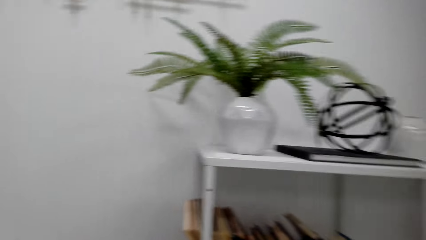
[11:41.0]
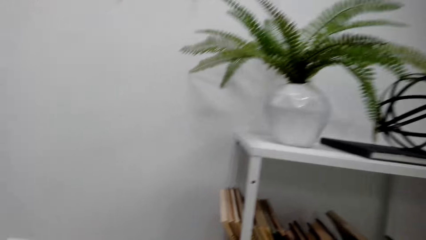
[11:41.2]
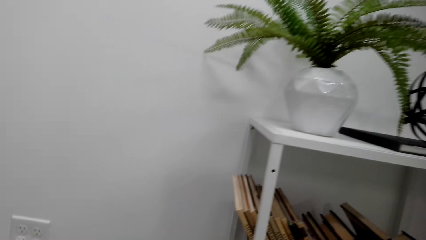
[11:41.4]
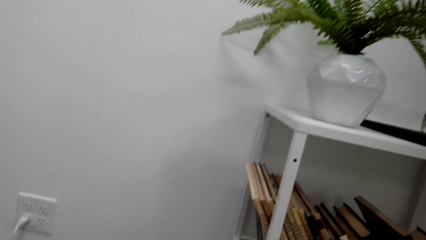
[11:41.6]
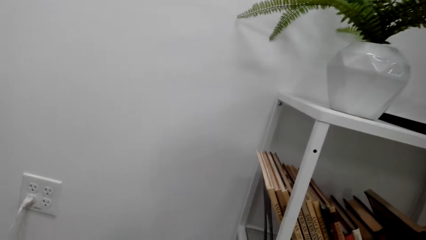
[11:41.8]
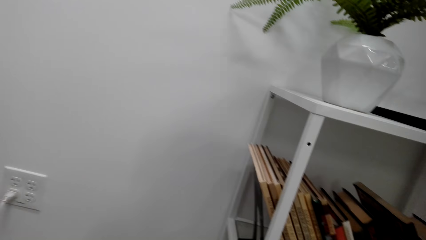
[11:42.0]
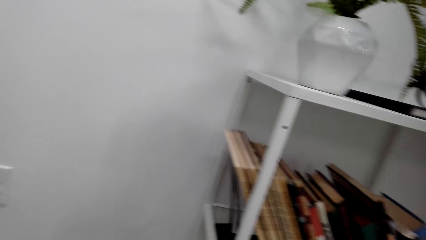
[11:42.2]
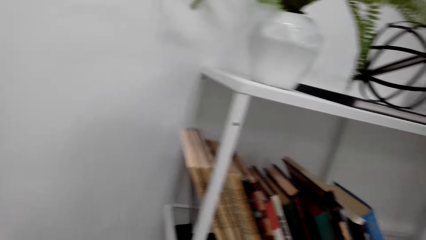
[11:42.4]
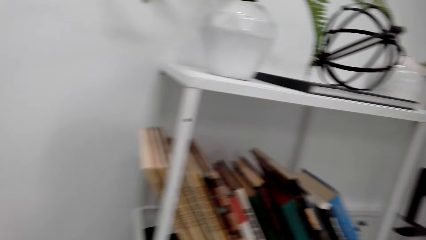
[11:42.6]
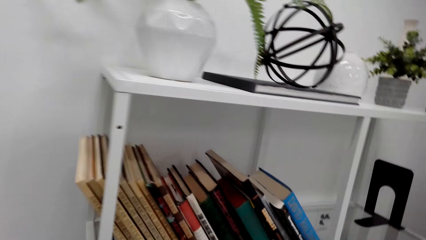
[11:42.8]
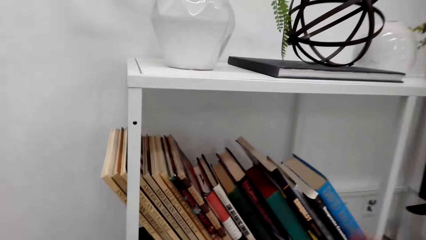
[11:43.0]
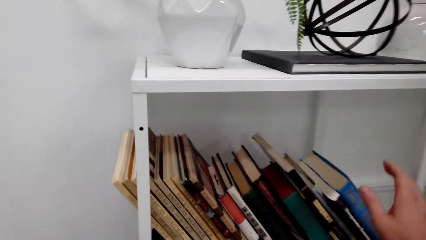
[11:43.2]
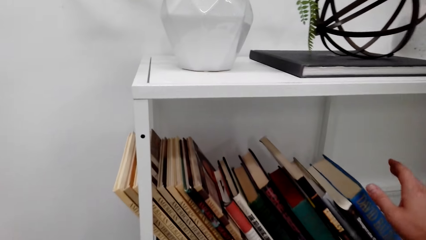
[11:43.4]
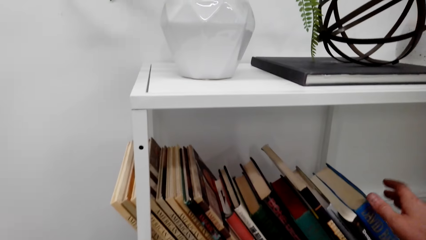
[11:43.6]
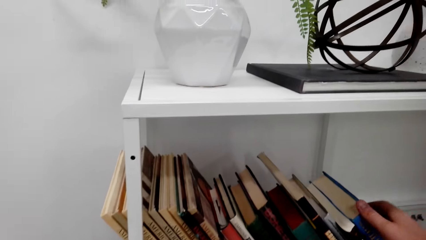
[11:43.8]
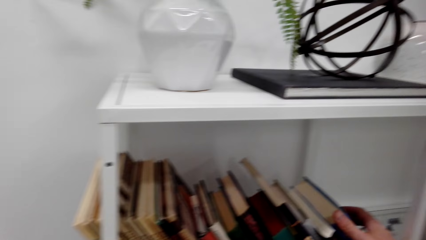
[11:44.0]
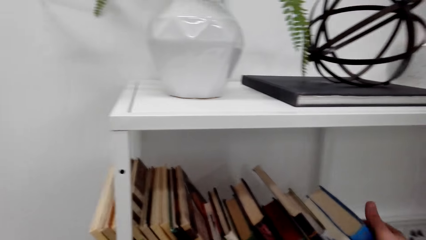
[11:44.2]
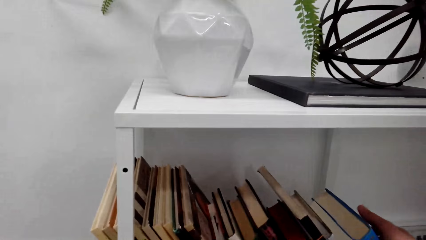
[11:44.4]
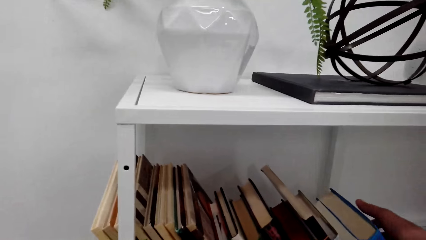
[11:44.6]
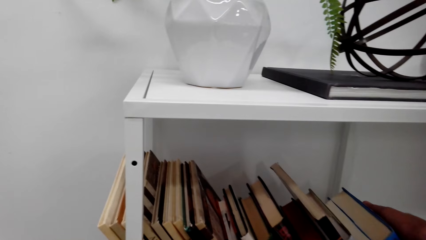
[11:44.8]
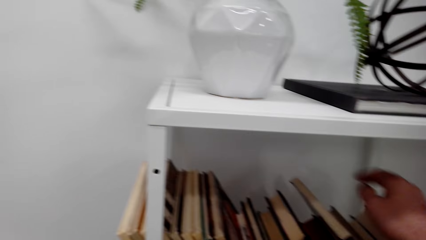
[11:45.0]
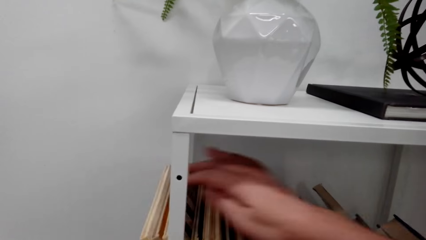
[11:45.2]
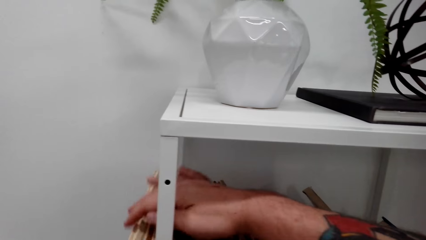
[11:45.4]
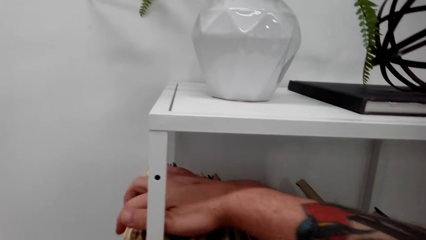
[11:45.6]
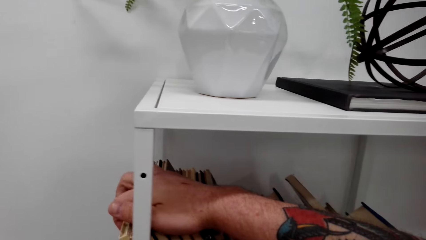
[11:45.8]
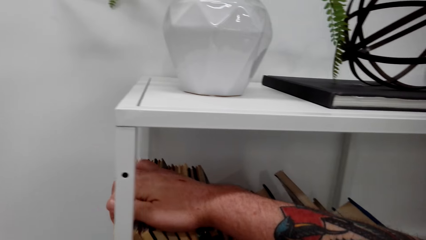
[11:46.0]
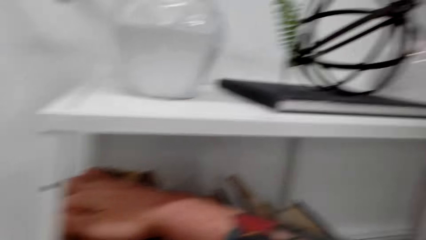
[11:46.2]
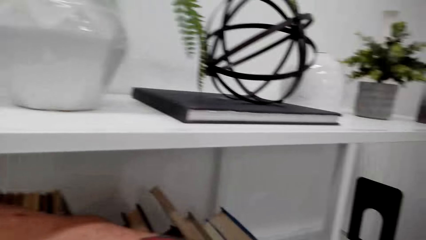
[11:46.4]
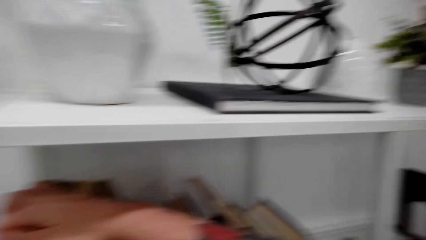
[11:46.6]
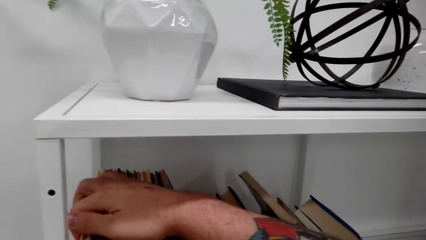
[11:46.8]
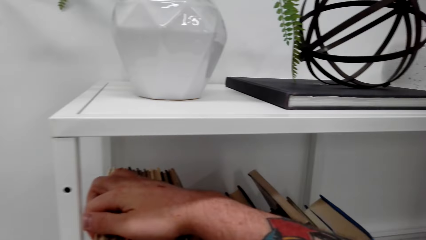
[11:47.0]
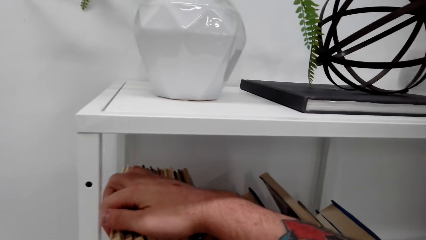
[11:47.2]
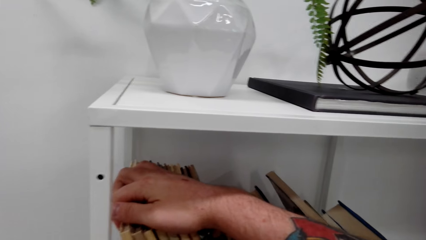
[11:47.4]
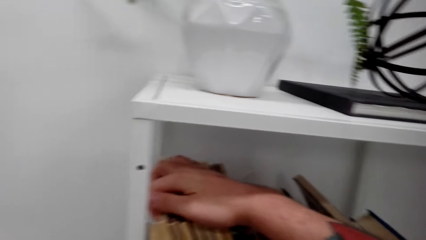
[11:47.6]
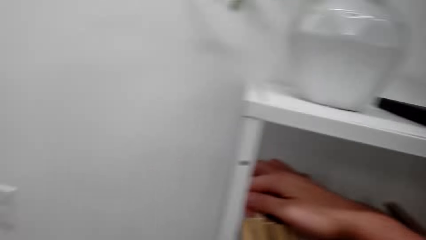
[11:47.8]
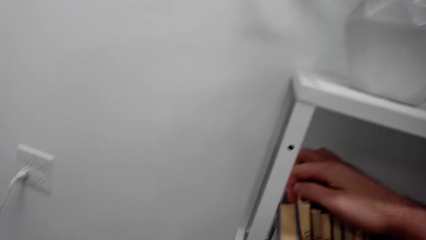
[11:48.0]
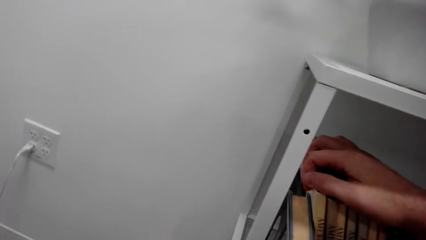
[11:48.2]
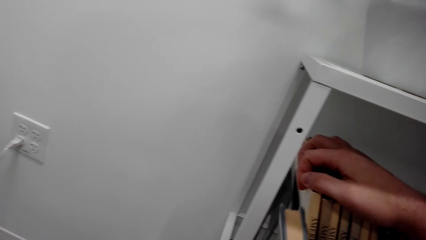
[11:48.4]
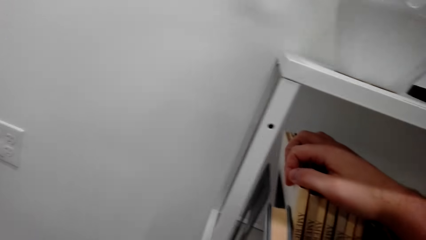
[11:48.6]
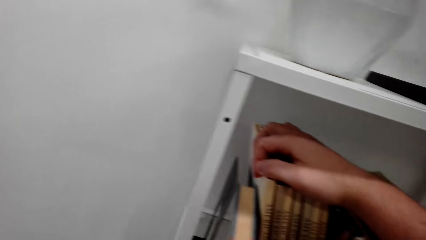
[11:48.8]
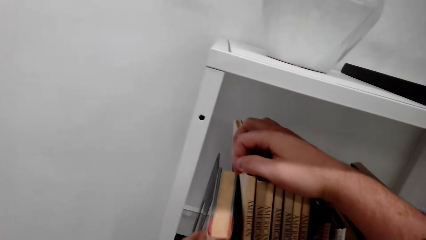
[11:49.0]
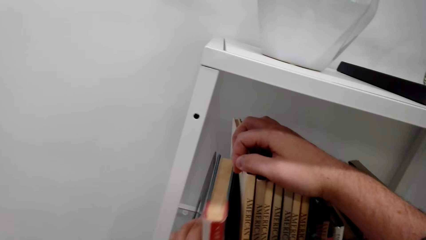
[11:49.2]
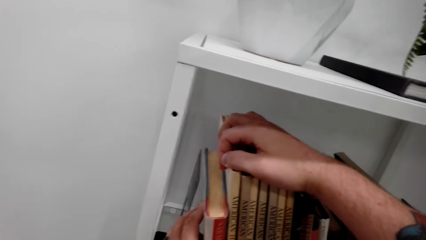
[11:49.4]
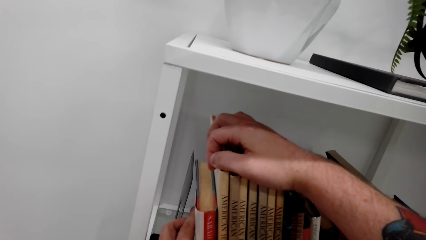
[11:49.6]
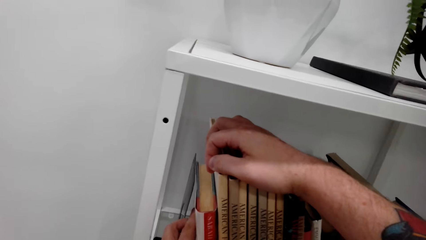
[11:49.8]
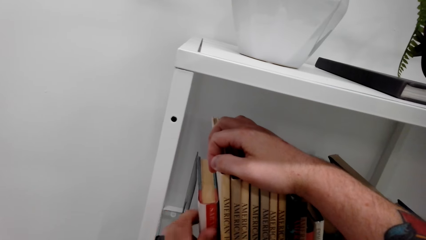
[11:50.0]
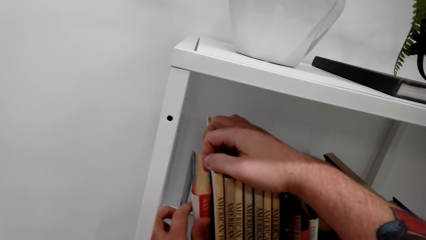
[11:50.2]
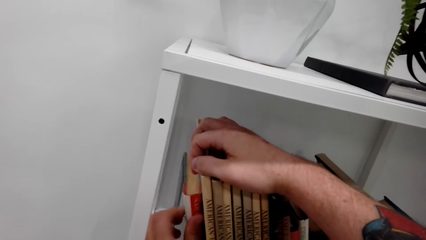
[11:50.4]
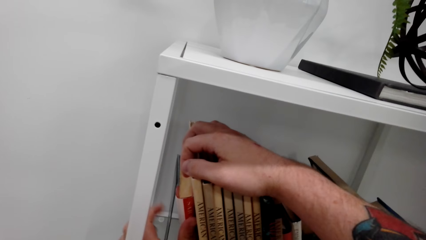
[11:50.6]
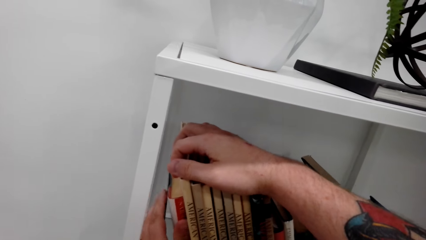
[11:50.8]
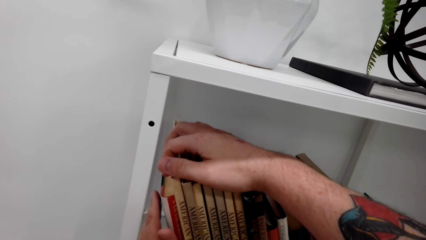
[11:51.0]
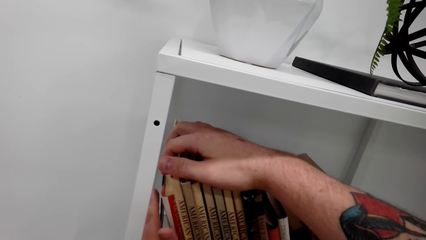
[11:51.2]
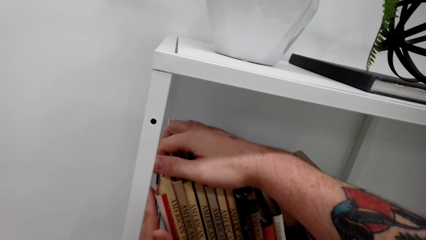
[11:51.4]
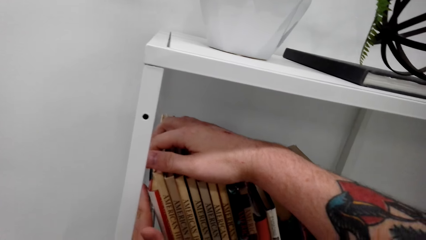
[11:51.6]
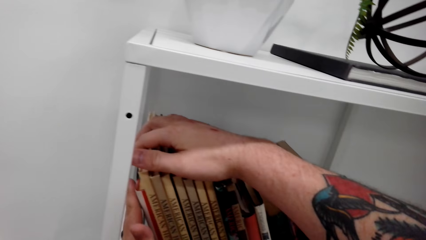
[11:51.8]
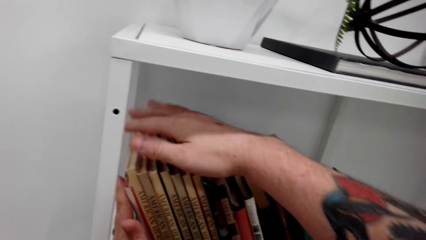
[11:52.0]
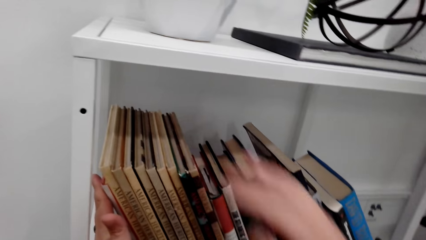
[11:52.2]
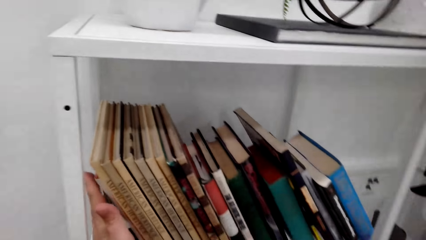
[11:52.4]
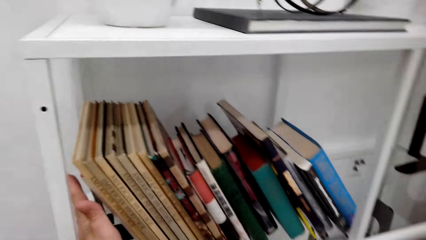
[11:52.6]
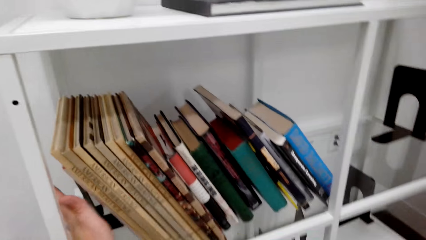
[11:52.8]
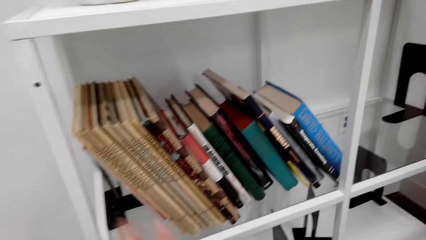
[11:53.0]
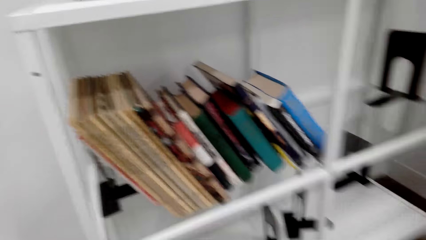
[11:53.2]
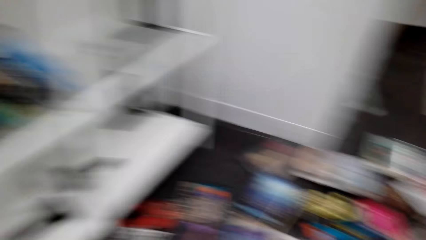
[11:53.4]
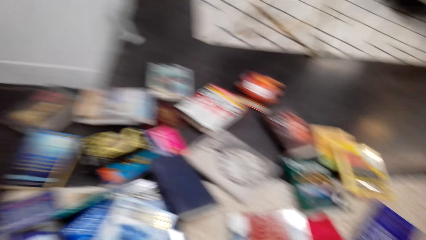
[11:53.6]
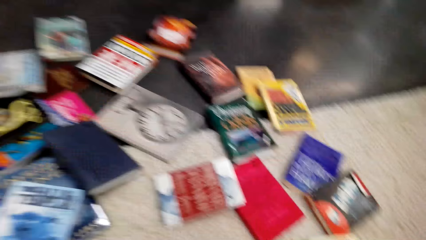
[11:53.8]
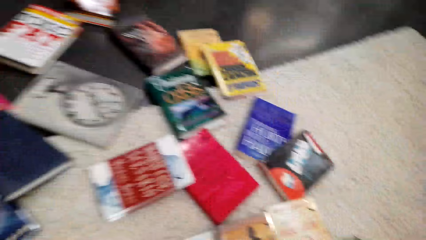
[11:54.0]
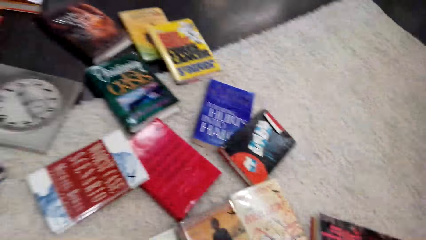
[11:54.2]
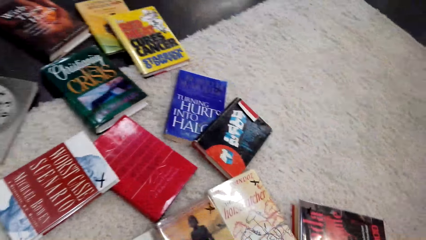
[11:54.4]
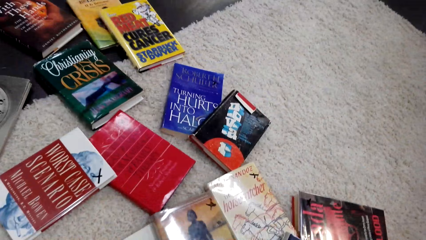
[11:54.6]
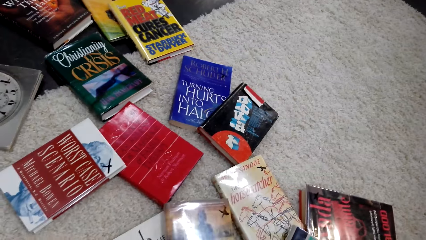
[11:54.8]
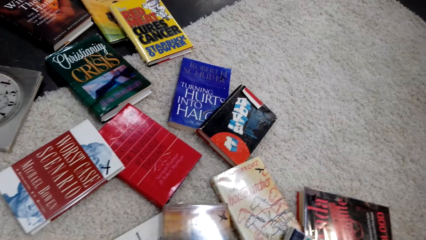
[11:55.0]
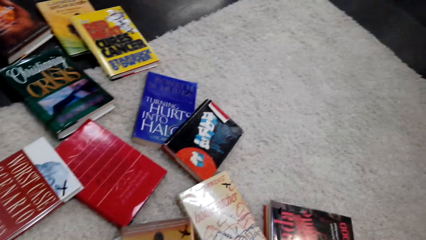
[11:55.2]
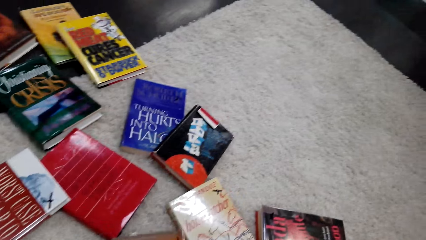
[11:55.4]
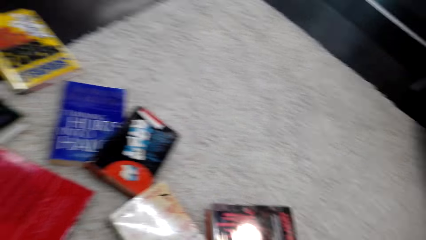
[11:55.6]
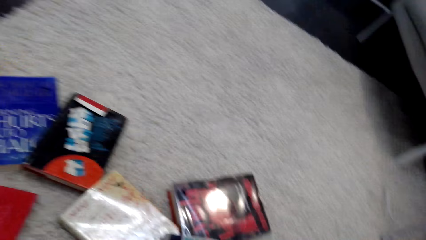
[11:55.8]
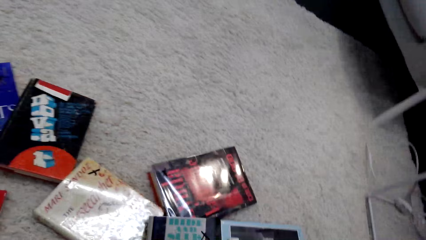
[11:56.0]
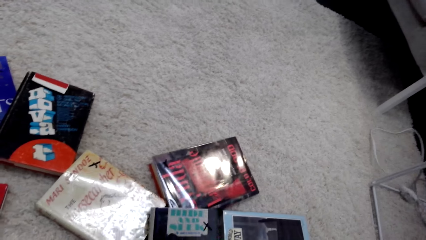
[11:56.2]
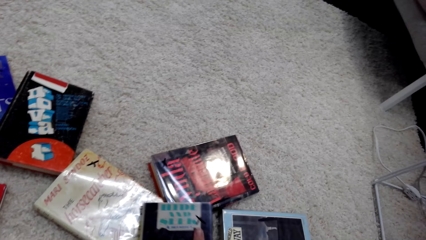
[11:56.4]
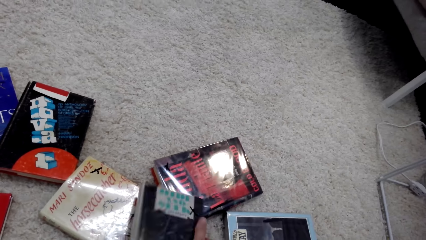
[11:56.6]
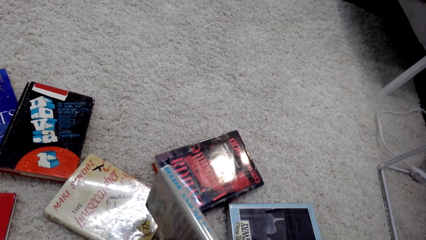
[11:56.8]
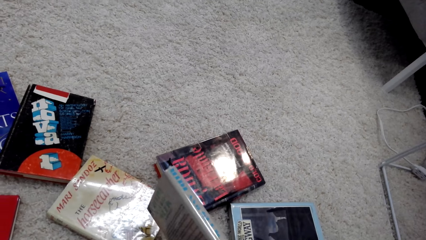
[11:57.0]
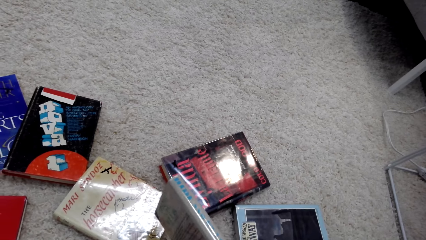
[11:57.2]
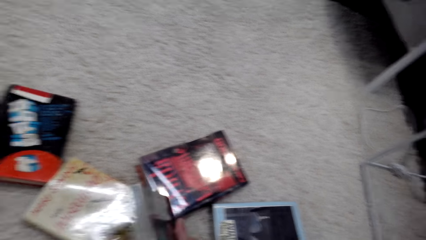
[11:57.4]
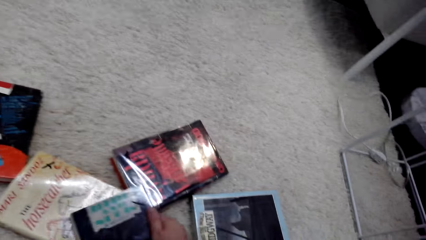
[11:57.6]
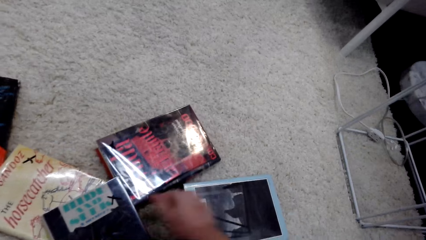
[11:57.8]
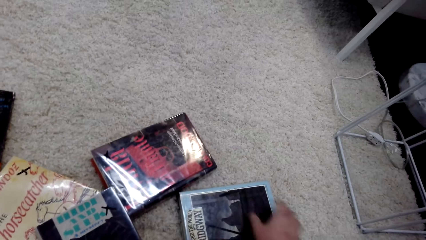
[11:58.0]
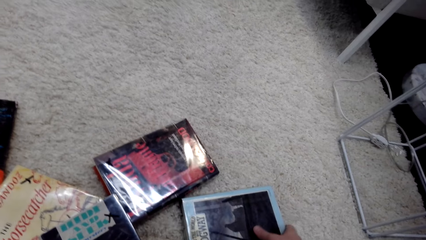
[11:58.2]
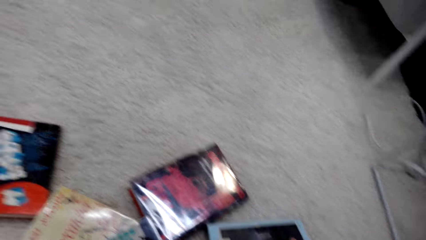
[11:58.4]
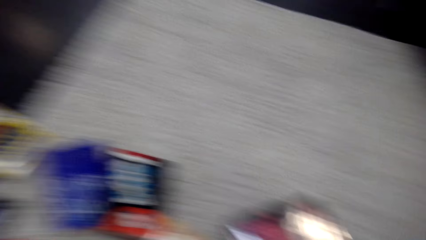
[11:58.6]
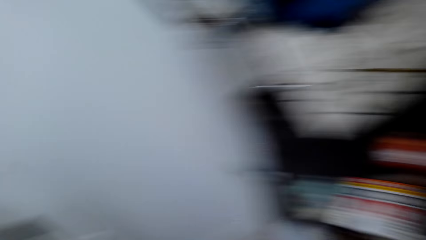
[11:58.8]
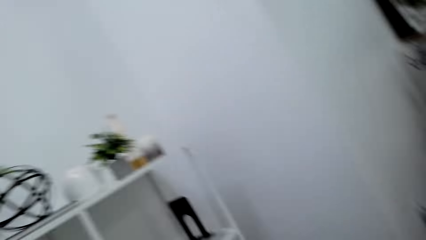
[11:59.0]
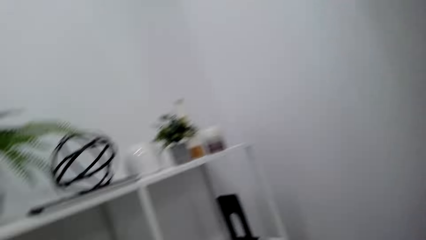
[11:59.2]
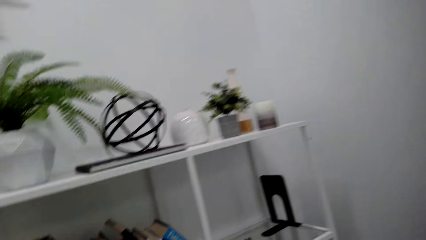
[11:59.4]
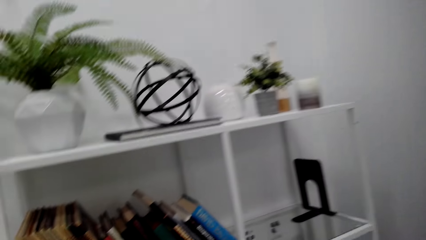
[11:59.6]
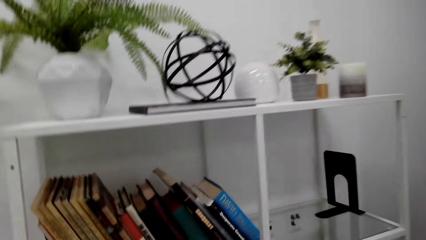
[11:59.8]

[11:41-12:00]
The camera wearer looks around. They pick up the book. They arrange the books on the bookshelf. They drop the book. They look around. They search the books on the floor. They pick up the book. They look around. They examine the book. They drop the book. They pick up the book. They walk around.
